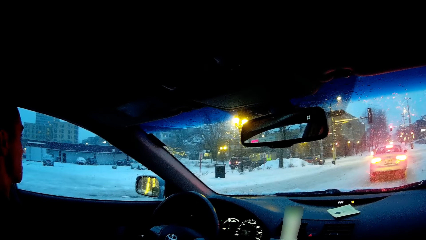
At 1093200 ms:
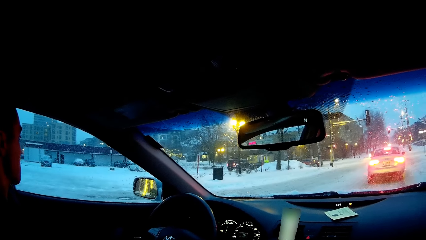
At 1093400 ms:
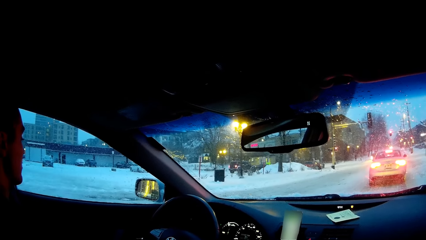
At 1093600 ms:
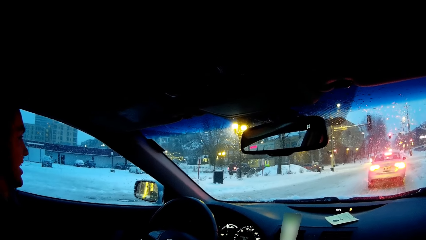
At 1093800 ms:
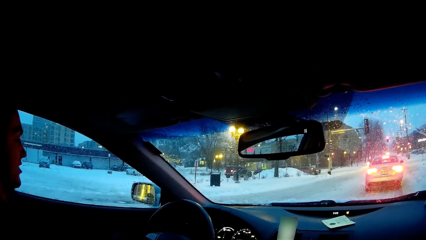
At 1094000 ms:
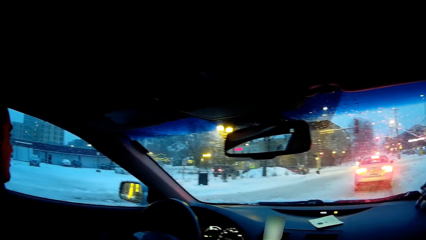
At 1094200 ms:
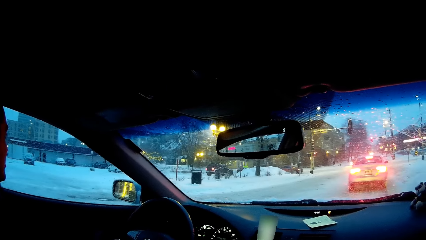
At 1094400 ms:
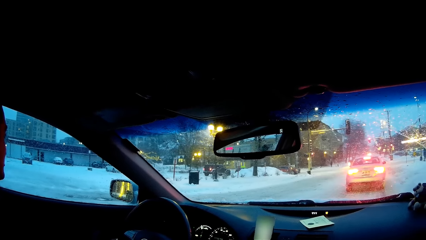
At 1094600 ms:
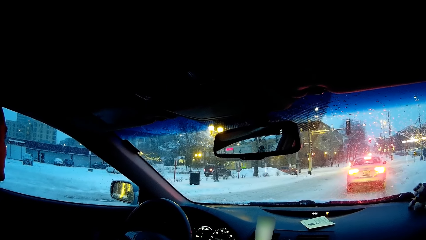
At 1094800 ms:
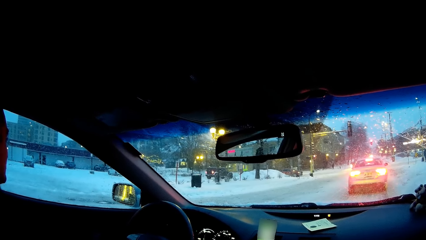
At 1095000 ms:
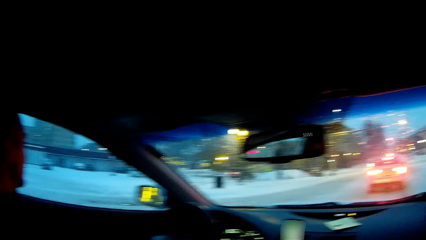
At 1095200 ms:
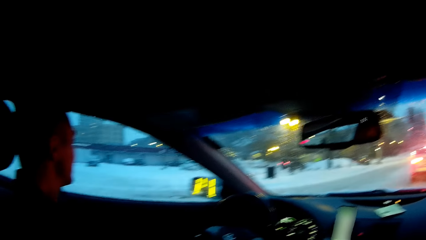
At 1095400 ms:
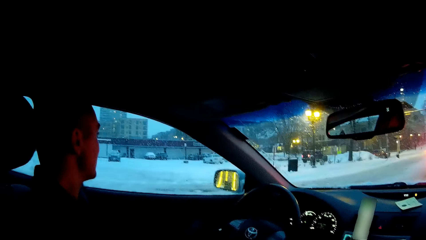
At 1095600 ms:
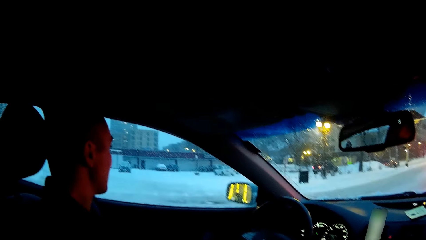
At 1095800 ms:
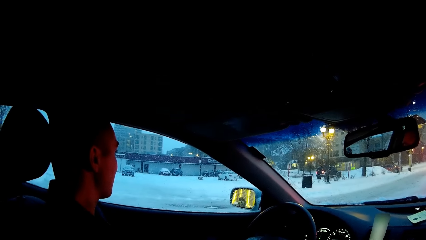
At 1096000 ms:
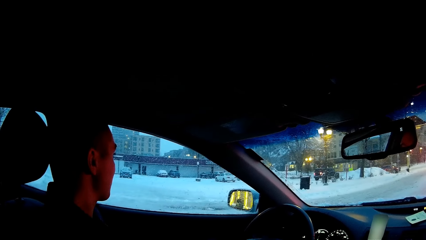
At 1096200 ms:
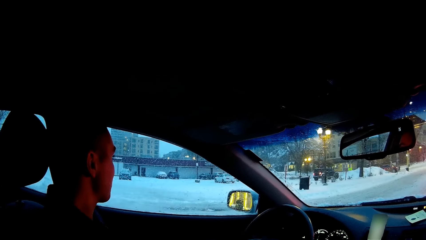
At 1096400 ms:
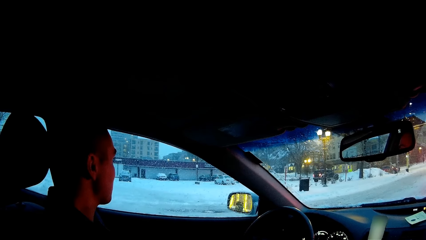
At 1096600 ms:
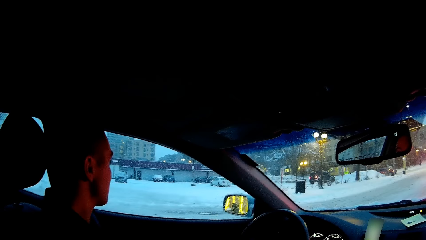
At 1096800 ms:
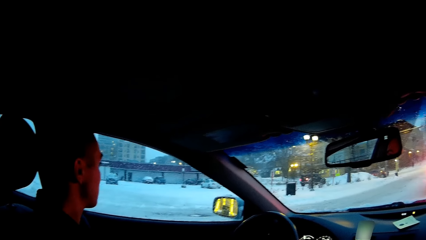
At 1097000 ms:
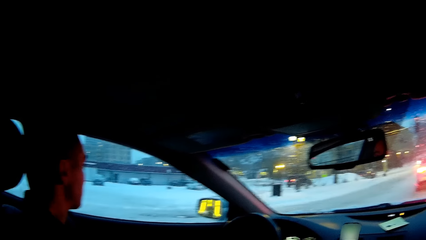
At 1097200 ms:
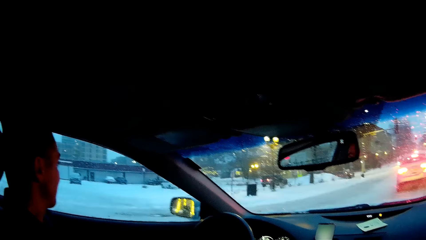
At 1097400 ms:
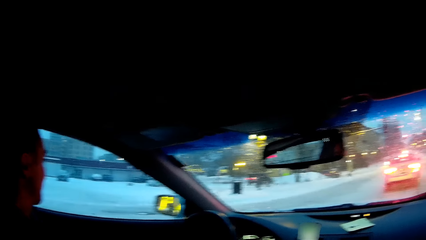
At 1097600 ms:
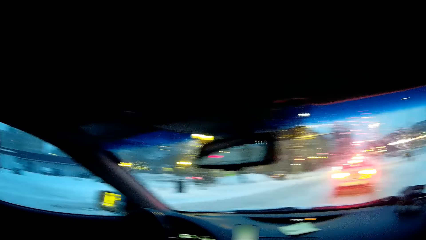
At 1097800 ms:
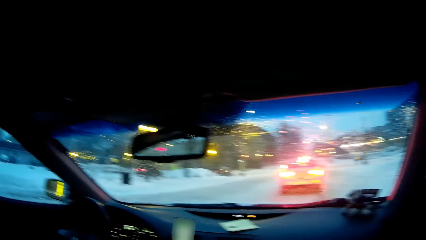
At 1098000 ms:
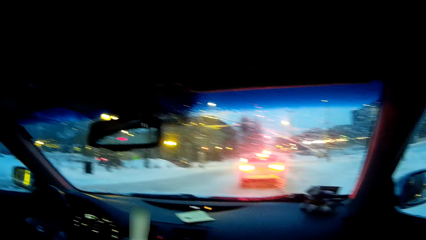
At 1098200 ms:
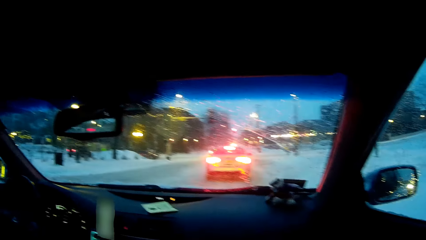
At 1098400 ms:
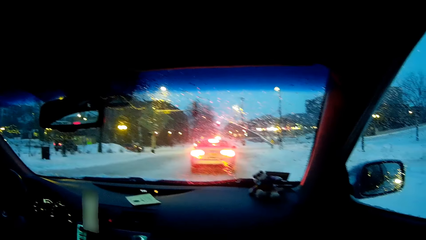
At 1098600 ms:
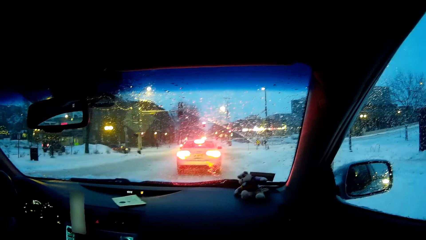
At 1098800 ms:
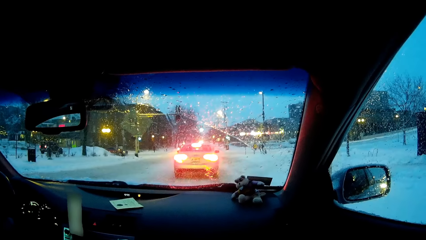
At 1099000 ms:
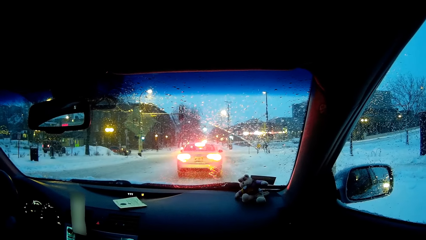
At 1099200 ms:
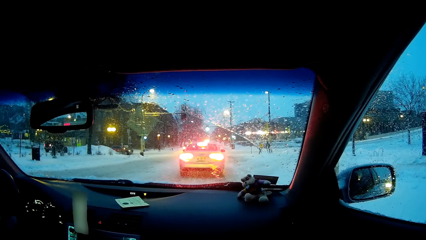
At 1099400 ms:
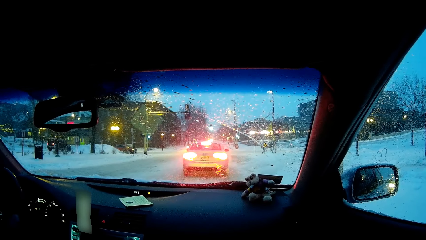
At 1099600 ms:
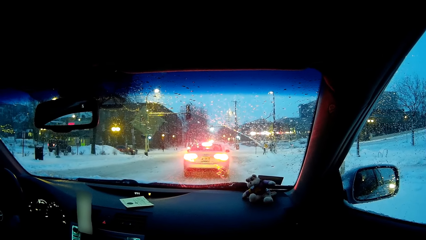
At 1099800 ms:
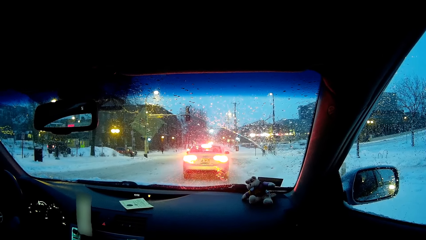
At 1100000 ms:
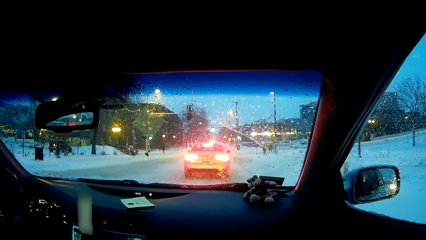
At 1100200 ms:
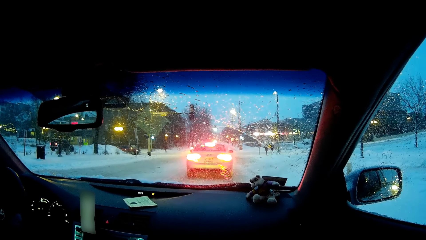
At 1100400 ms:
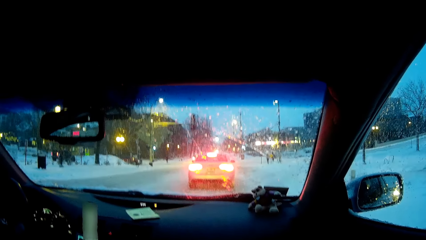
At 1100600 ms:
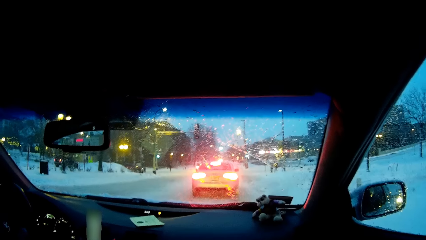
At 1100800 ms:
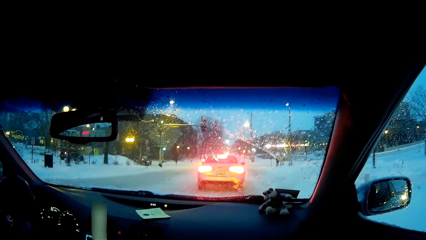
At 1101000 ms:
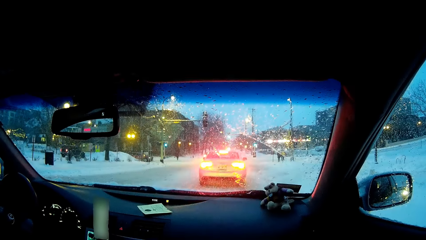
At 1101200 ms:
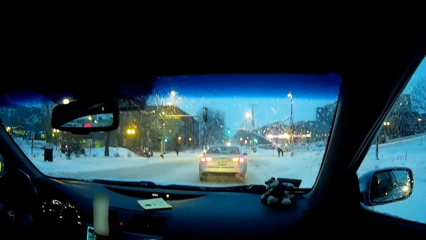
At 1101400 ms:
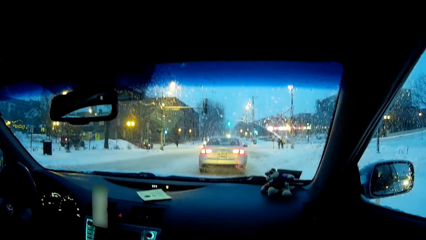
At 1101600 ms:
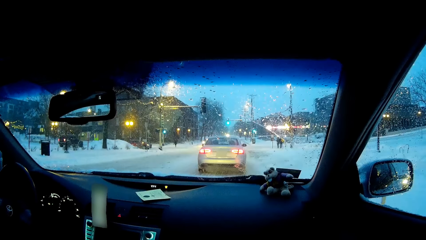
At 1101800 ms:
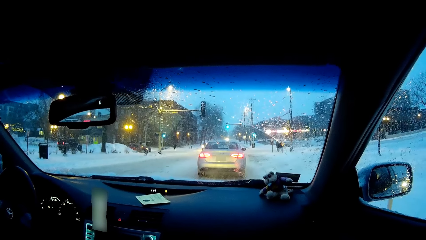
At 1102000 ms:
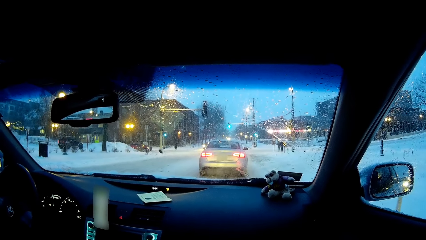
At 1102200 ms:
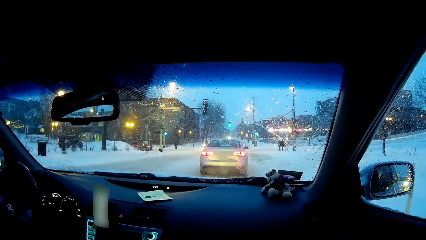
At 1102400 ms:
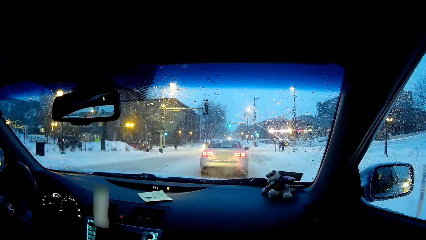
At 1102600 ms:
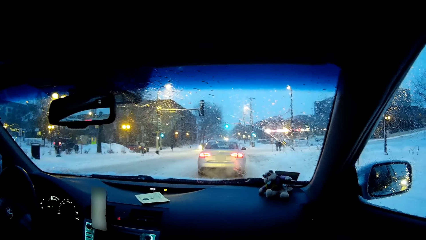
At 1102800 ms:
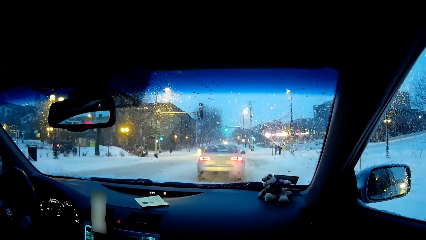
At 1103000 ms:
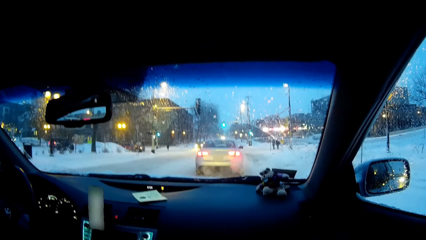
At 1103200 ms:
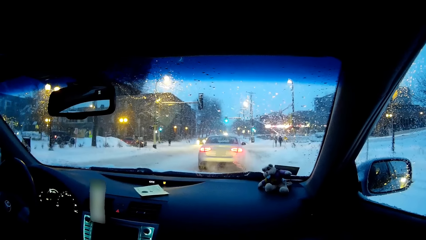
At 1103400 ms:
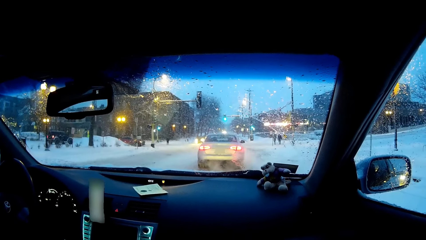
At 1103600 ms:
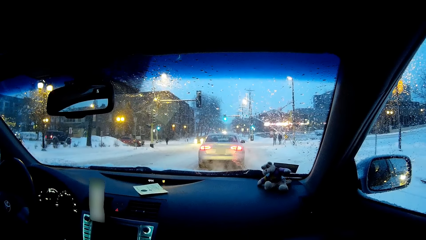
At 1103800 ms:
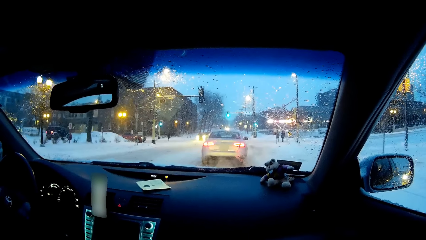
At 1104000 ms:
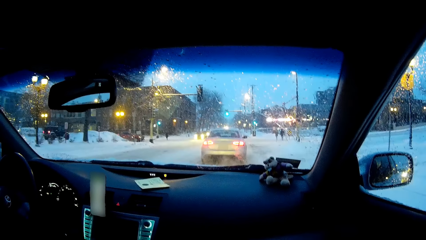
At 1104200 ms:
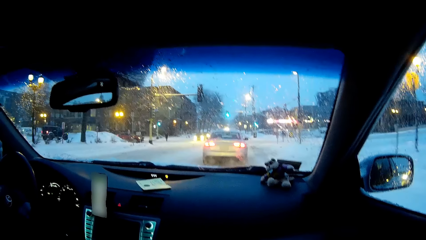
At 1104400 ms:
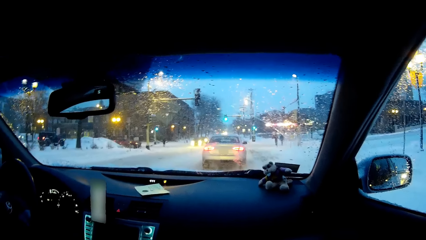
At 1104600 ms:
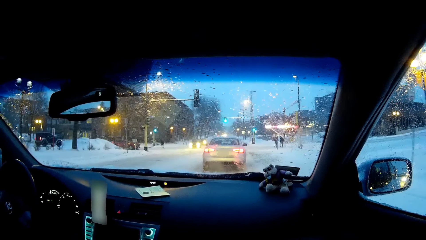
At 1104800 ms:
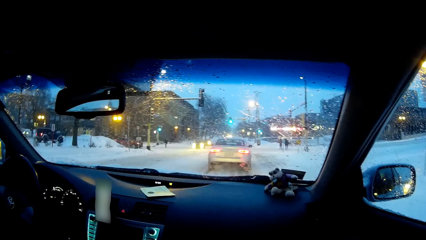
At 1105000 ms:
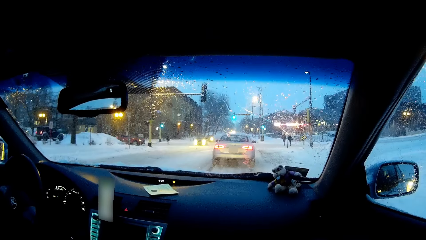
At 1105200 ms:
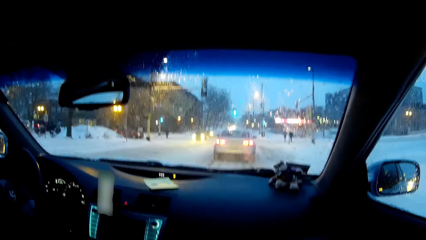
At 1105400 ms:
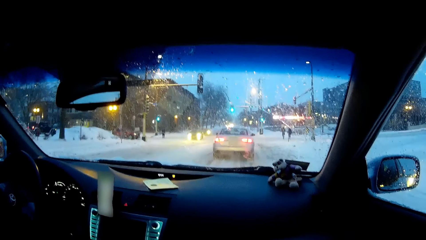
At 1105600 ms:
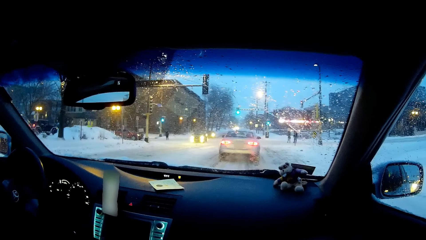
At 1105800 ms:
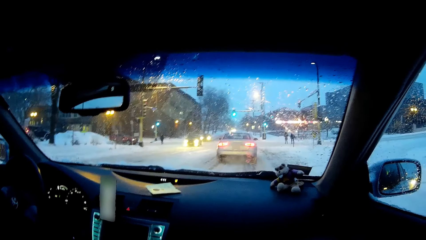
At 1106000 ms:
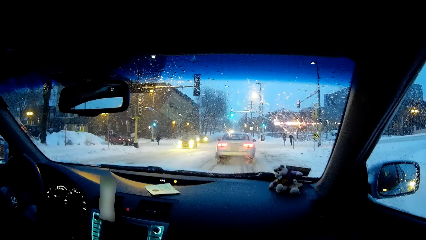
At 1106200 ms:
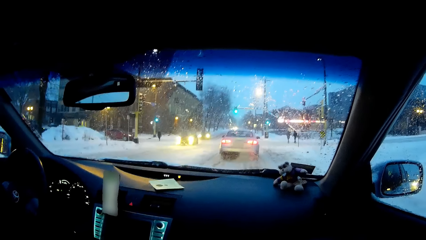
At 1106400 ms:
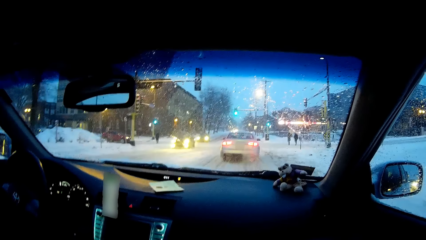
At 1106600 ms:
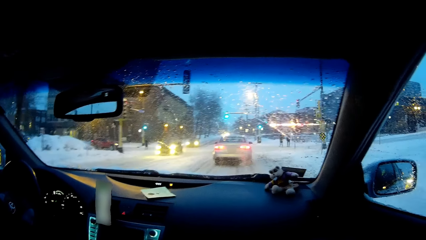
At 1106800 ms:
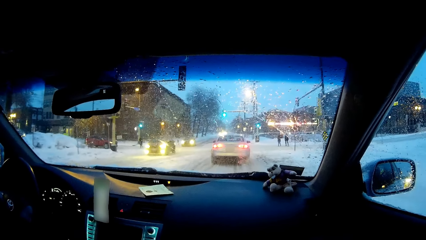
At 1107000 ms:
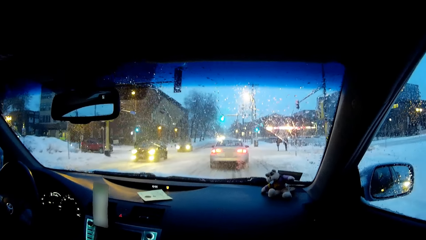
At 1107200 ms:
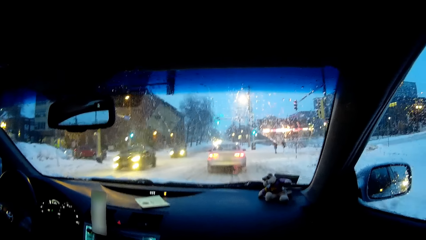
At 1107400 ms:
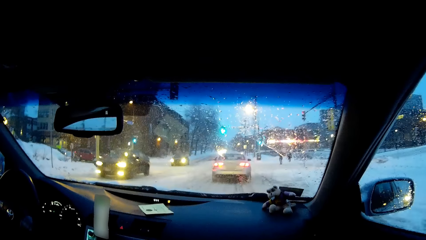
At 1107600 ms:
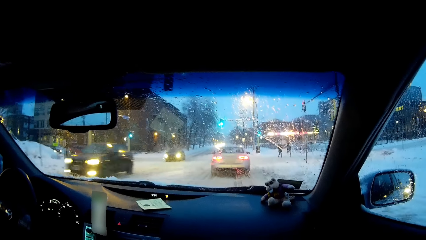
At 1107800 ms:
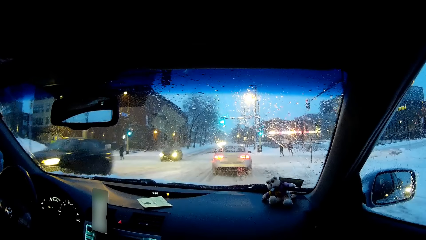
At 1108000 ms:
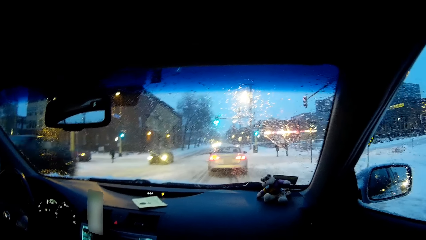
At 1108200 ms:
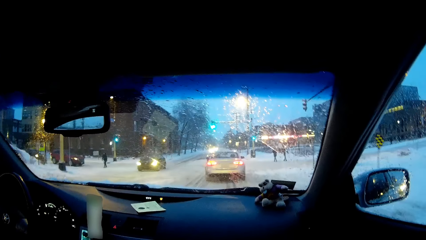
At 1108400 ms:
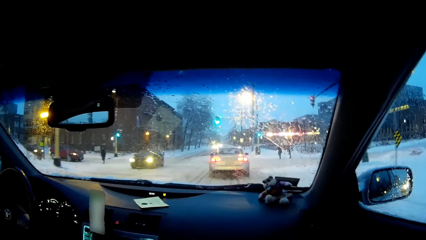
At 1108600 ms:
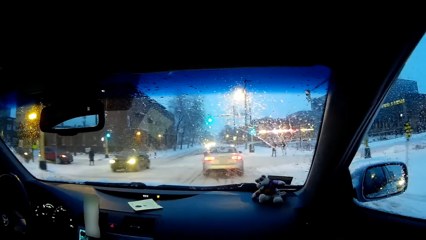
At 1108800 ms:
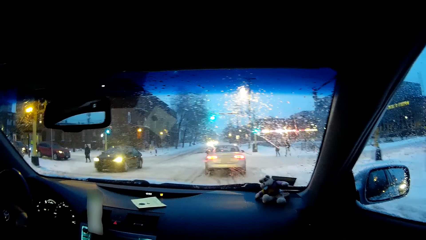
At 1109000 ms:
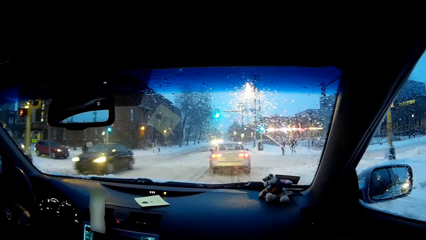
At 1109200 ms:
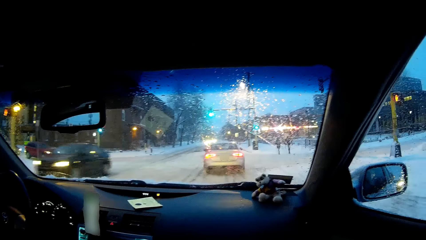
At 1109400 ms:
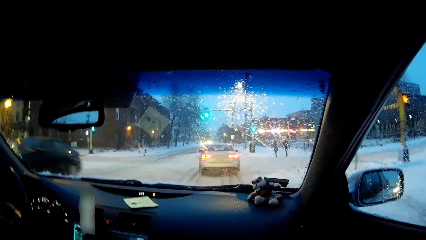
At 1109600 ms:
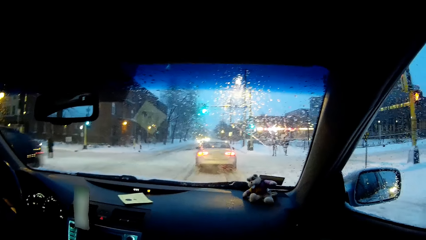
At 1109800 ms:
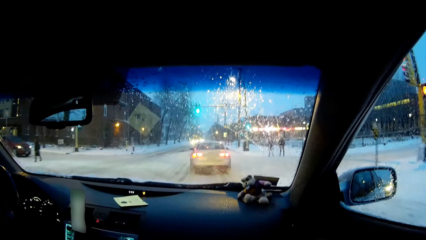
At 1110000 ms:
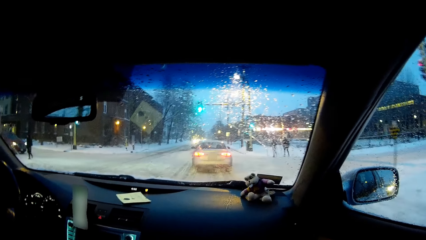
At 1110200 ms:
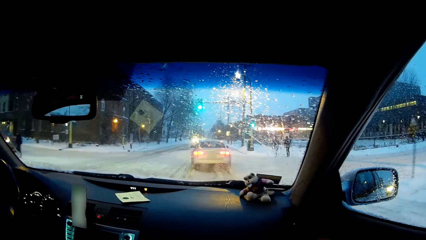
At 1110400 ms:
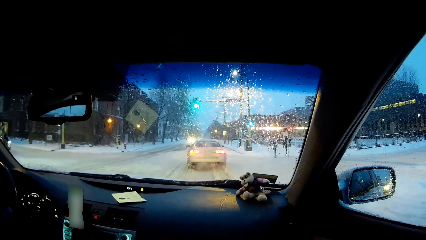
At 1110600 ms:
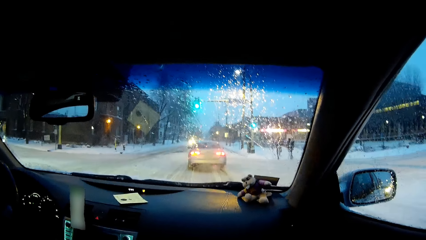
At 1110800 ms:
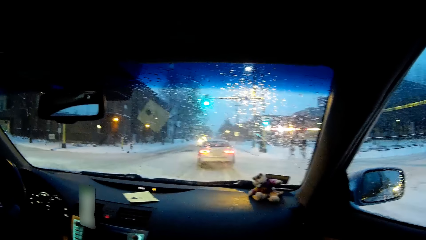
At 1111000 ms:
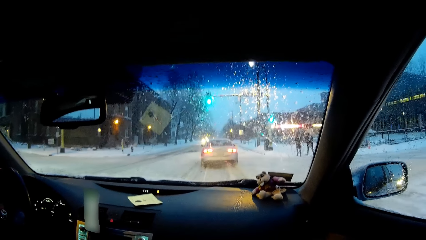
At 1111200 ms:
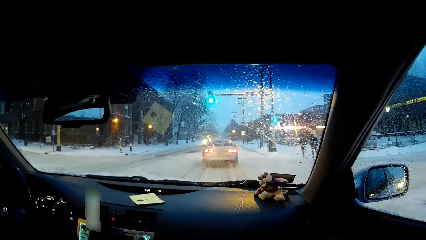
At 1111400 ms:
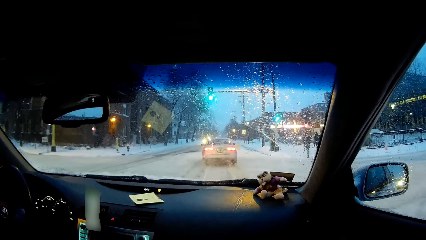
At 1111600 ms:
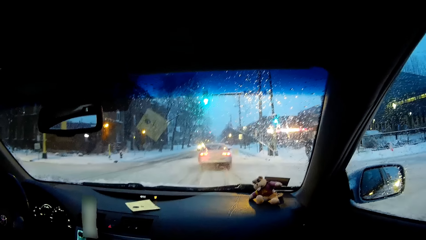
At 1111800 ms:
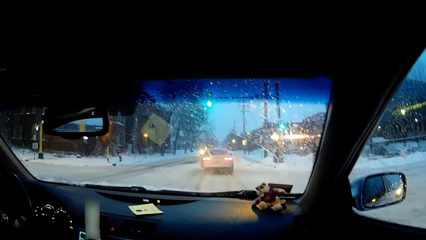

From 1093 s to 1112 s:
The camera wearer looks forward. A person drives the car. The person drives on the road.
